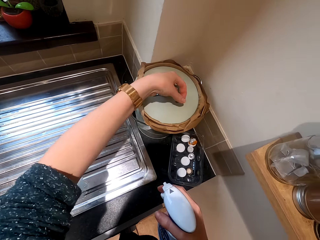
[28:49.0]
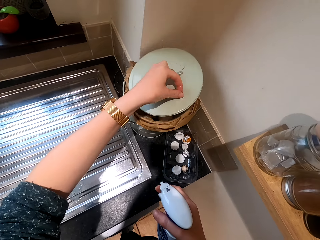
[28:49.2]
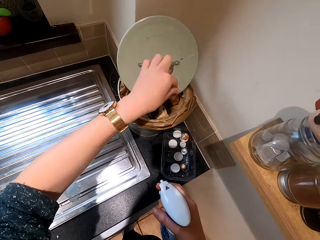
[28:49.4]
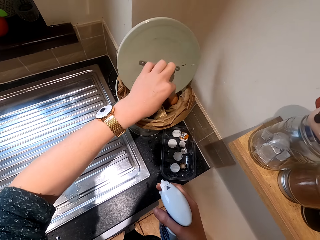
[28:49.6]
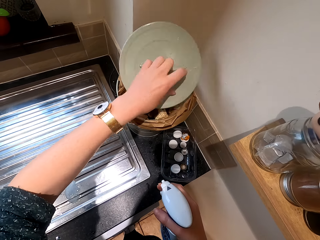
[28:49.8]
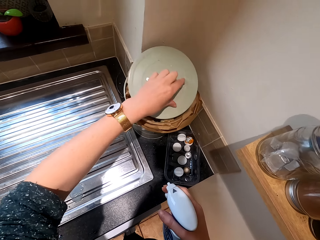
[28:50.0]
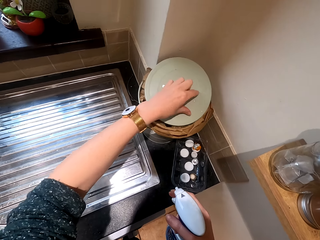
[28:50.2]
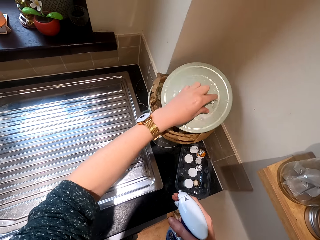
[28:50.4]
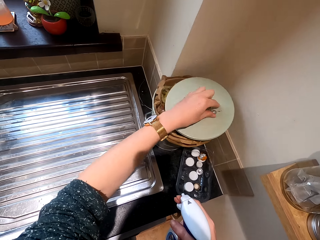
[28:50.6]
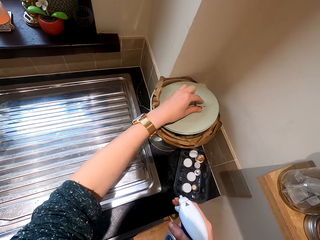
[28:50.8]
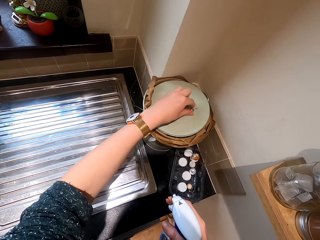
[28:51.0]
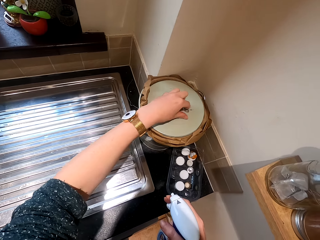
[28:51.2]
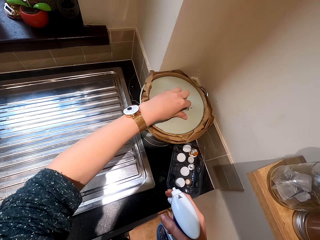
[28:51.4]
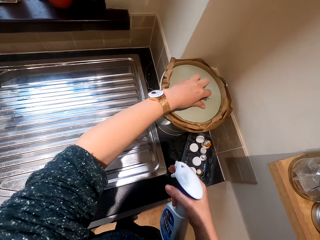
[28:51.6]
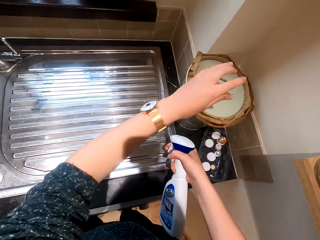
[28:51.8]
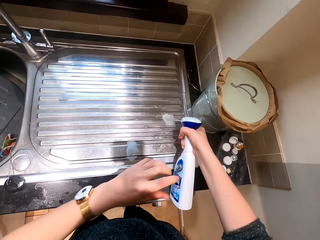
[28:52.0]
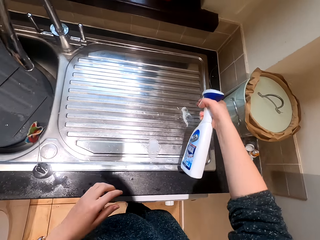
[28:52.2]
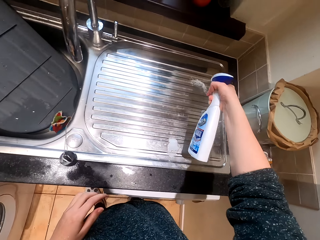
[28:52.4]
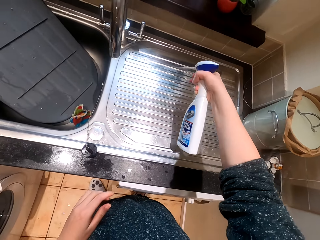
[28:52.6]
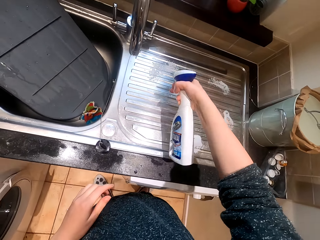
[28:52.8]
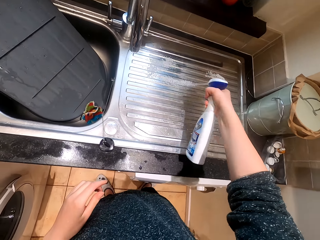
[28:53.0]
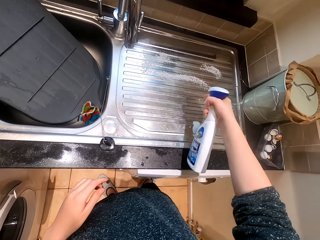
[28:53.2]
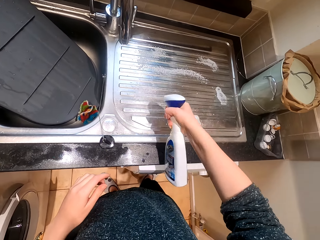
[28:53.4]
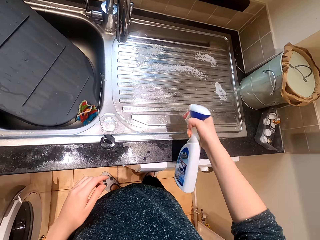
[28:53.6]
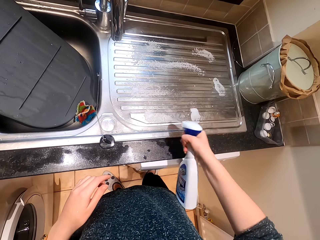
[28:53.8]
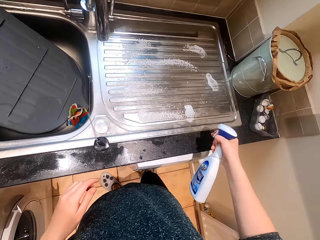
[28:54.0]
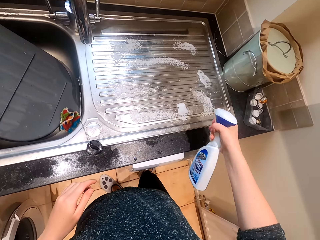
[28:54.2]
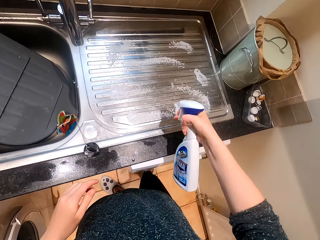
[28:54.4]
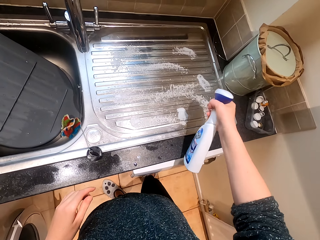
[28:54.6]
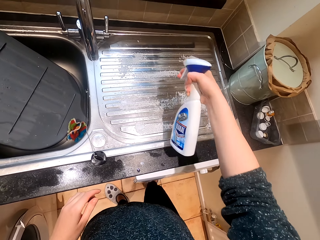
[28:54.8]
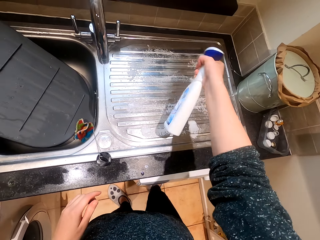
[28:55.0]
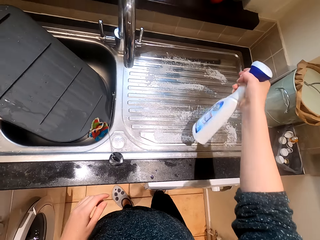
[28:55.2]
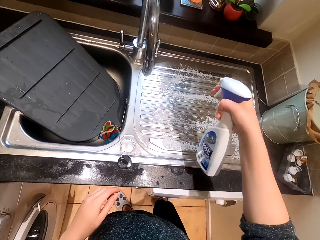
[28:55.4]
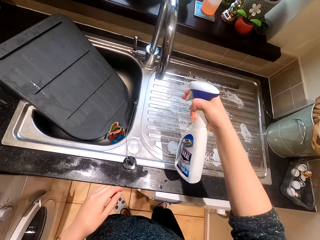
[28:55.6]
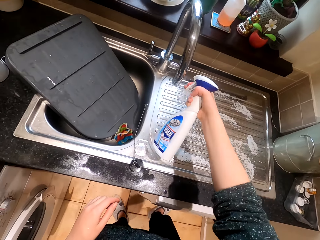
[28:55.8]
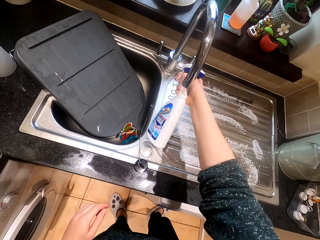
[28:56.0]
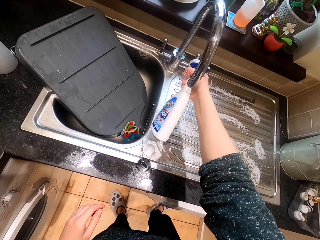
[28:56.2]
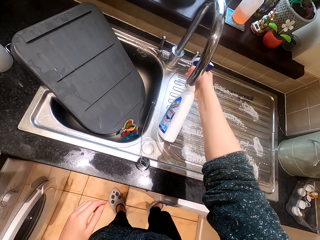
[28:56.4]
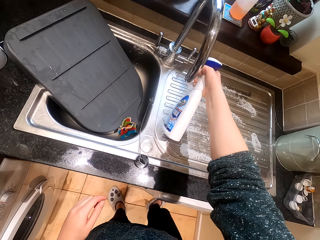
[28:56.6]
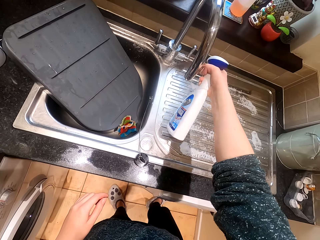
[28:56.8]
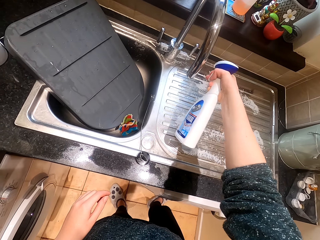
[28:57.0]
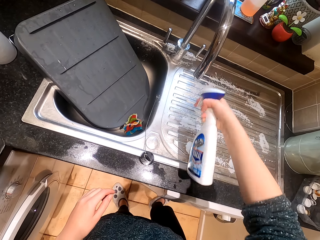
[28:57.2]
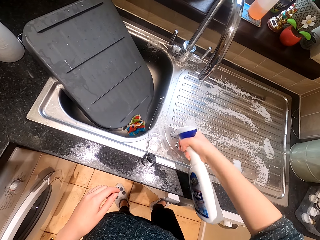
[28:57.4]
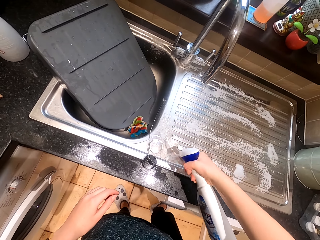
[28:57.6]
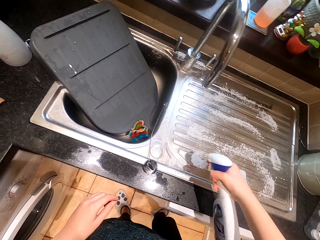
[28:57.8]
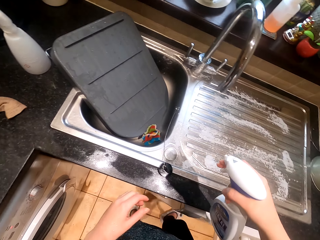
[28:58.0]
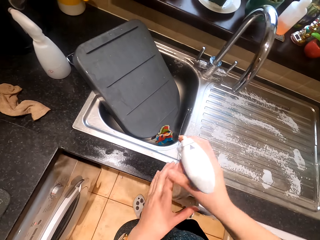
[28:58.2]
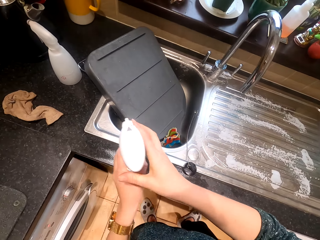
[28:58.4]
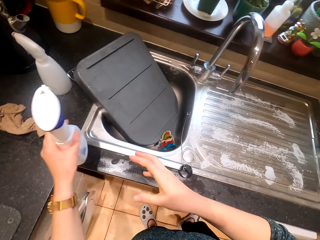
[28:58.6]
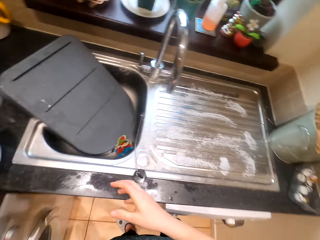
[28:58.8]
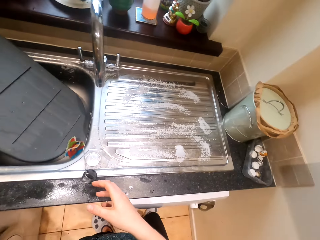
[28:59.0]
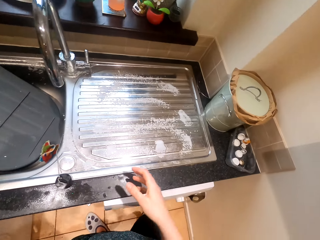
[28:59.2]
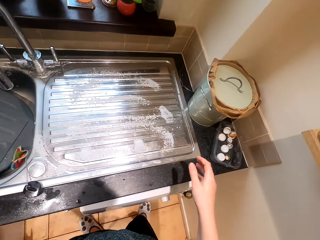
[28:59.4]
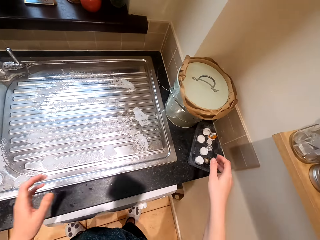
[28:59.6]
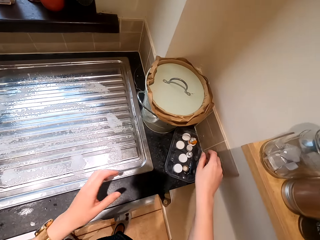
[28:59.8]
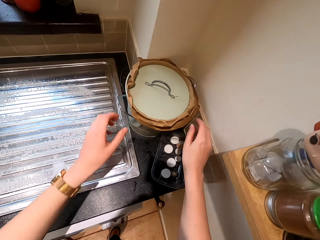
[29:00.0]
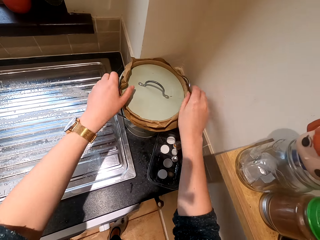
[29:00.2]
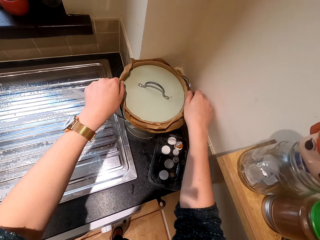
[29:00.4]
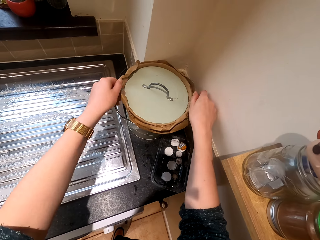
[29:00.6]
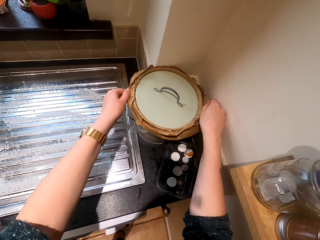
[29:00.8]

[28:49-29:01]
The camera wearer sprays the cleaning liquid on the kitchen sink. They put the cleaning bottle on the kitchen counter.

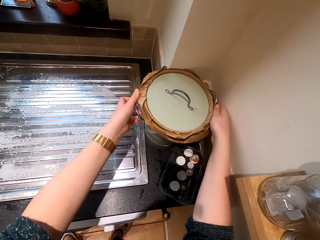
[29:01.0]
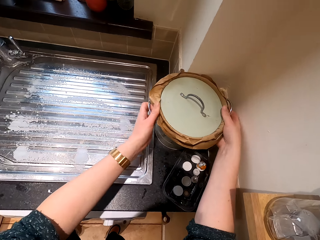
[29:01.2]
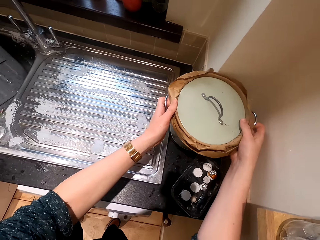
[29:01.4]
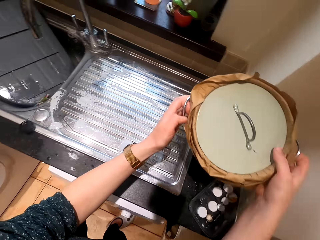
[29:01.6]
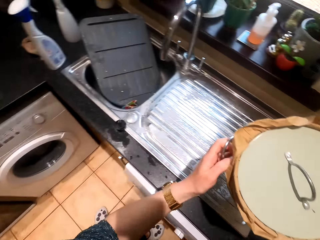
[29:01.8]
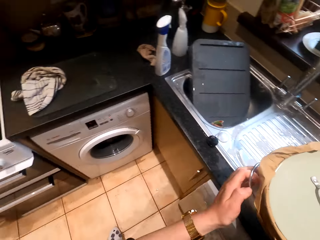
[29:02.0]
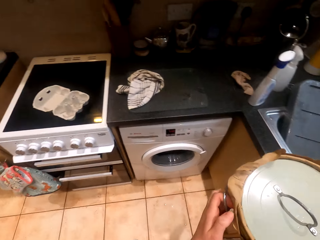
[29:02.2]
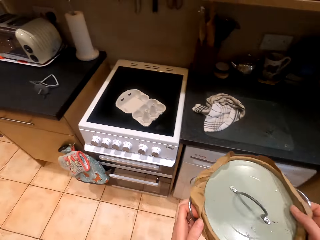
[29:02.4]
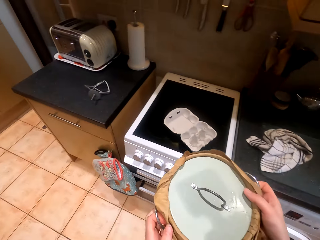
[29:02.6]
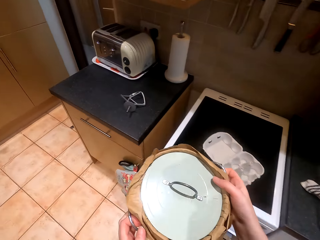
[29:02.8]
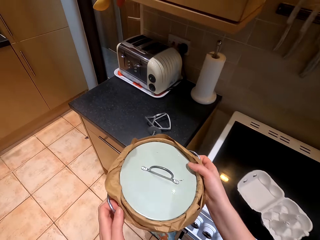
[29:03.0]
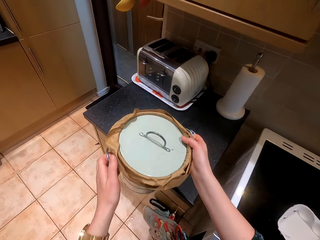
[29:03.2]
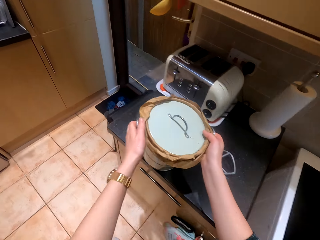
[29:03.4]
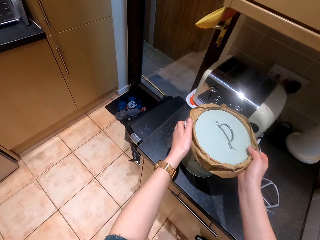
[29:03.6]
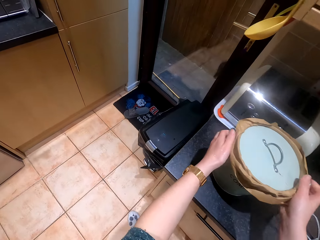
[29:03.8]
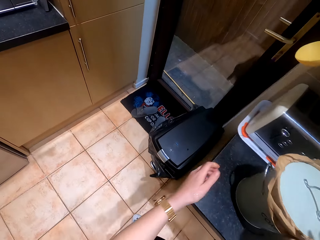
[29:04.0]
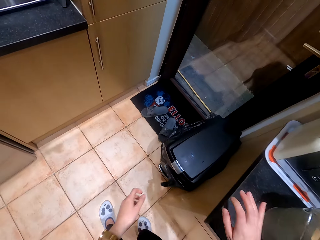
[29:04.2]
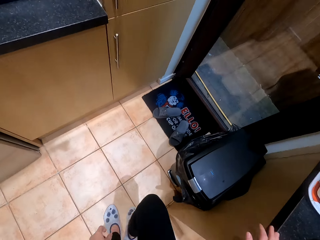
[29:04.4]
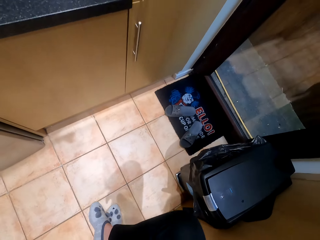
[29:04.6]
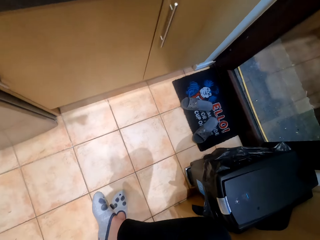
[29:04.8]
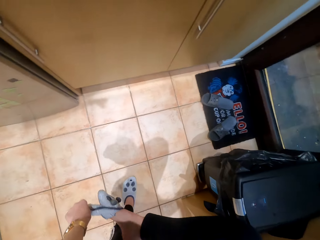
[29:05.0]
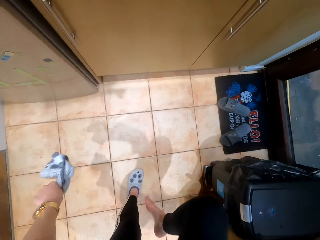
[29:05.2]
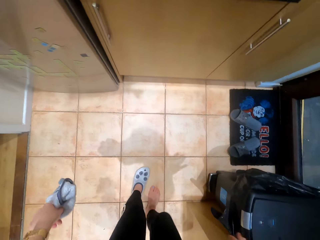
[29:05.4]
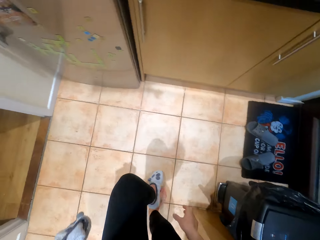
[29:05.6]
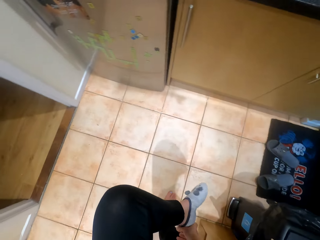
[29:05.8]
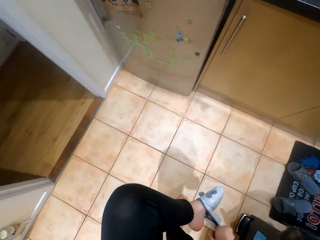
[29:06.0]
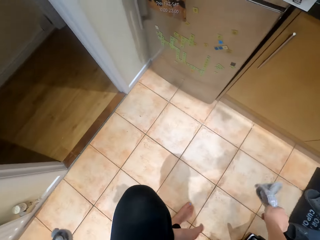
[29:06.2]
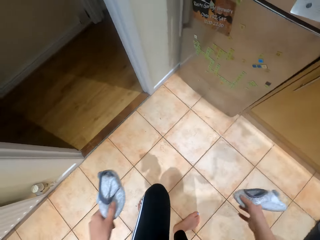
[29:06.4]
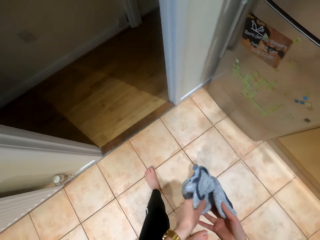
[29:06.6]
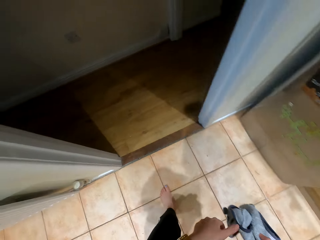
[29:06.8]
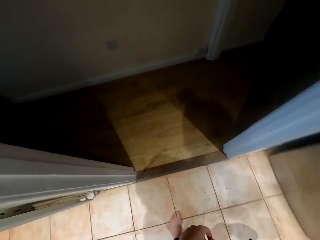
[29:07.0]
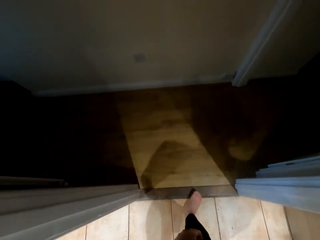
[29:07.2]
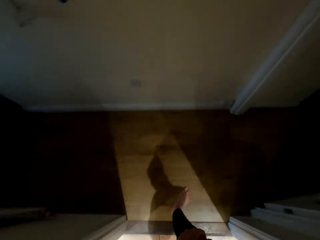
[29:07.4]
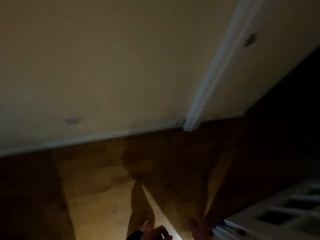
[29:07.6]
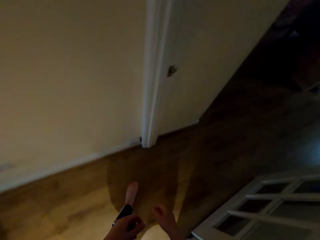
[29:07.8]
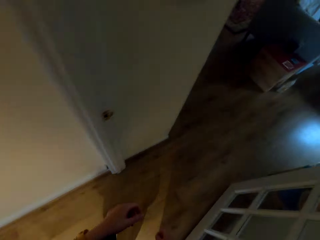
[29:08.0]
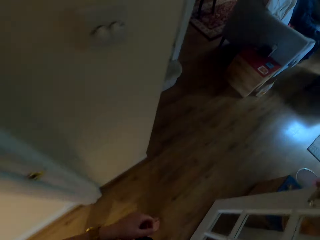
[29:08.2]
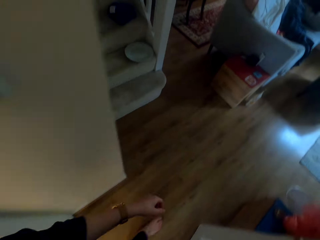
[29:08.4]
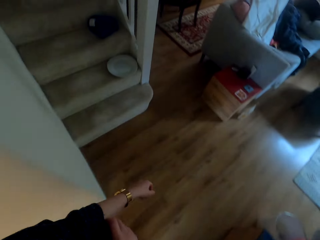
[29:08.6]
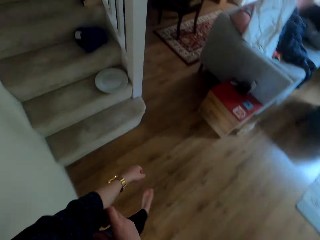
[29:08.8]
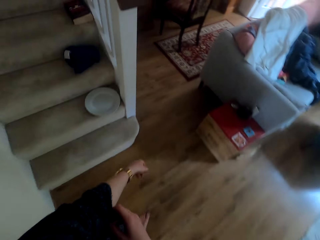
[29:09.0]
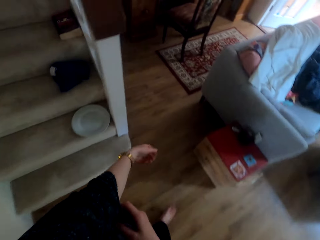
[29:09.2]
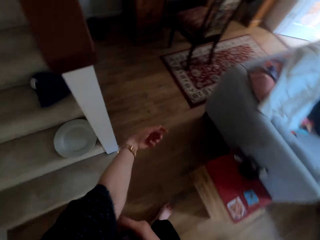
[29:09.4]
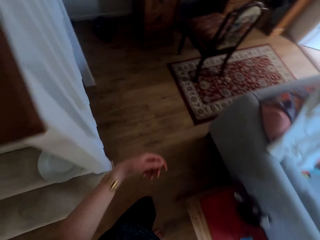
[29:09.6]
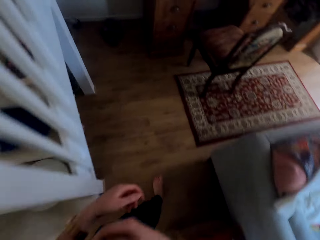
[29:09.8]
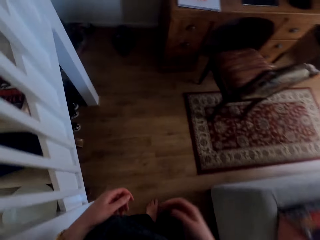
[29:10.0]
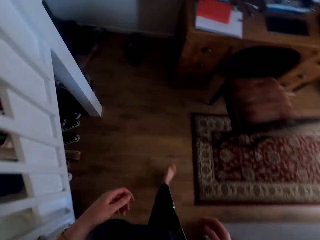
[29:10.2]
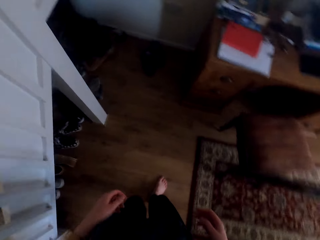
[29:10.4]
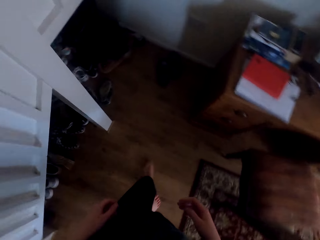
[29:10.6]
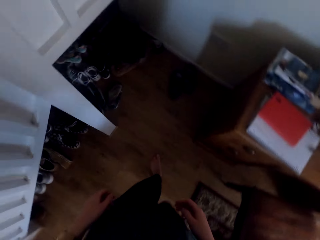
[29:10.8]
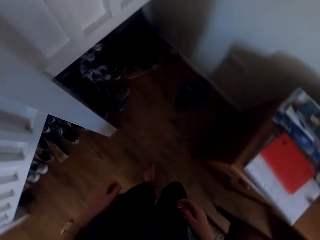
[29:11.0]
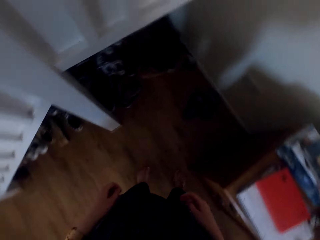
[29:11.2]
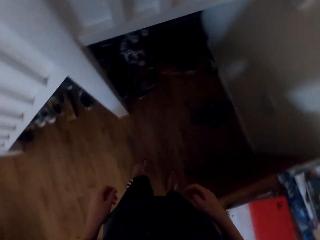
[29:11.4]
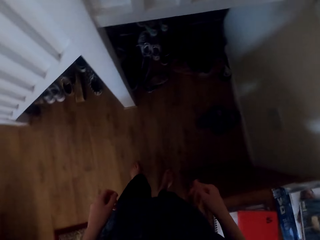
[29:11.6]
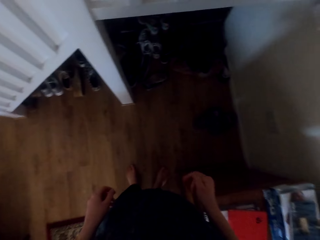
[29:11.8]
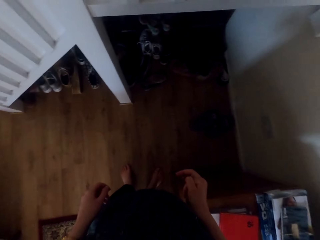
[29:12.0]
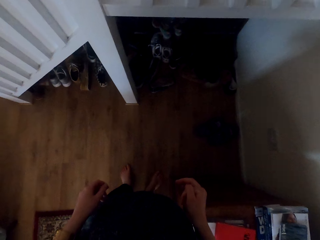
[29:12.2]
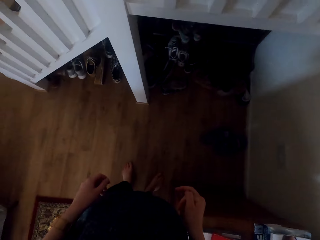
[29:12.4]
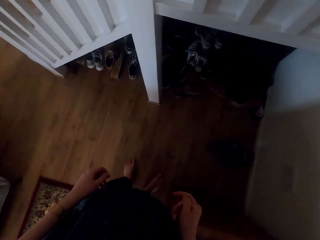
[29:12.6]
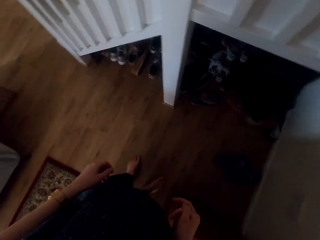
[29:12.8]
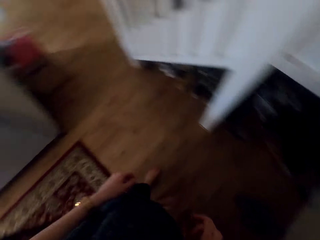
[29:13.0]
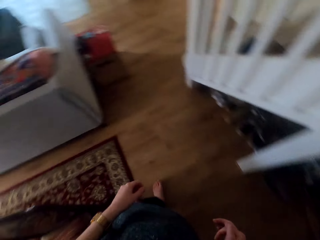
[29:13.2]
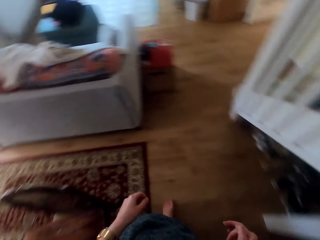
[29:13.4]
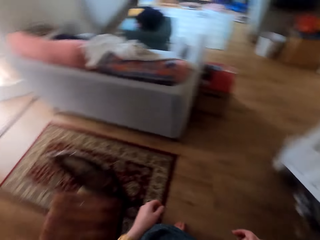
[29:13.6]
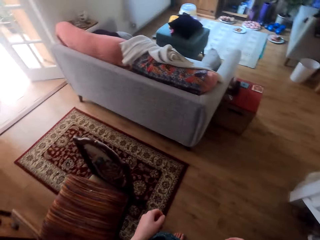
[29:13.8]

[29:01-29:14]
The camera wearer moves the bucket around the kitchen. They put the bucket on a kitchen counter. They move the cabinet. They walk around the kitchen. They remove the socks. They walk out of the kitchen. They walk around the house. They walk in the room. They look around the floor.
